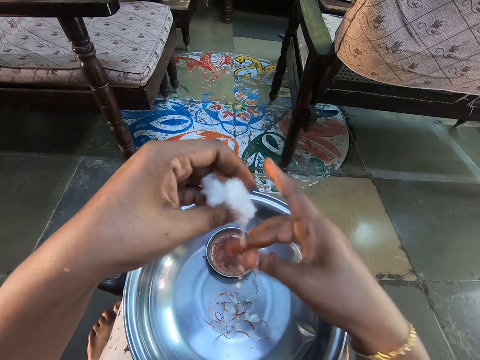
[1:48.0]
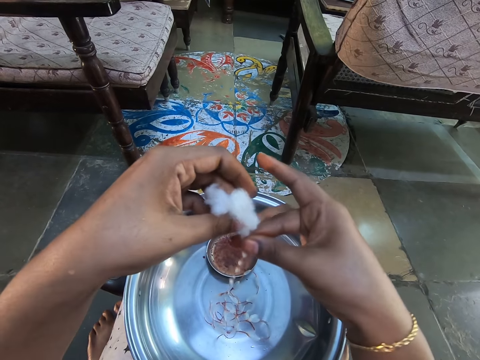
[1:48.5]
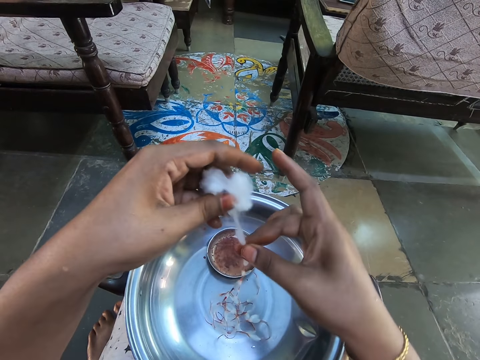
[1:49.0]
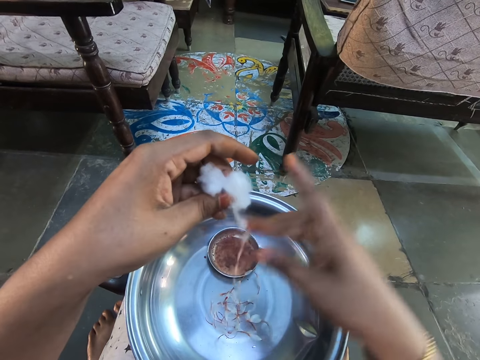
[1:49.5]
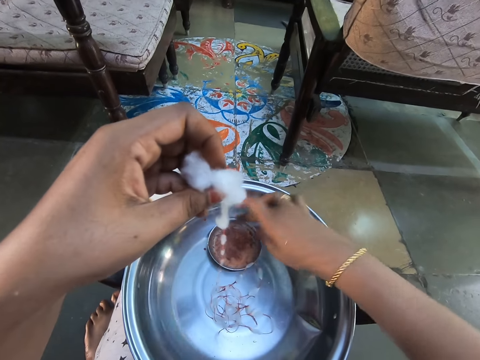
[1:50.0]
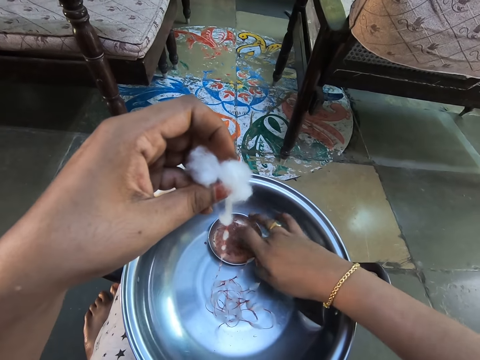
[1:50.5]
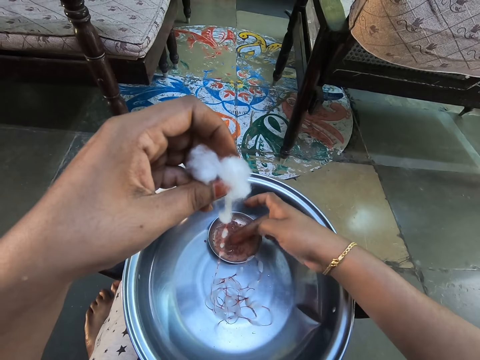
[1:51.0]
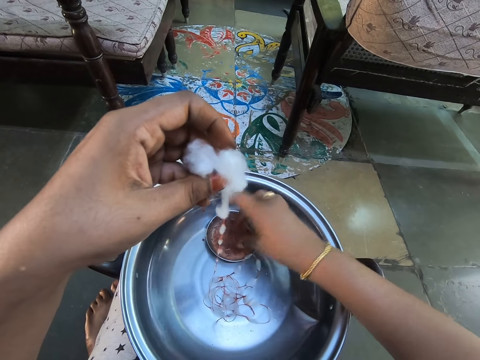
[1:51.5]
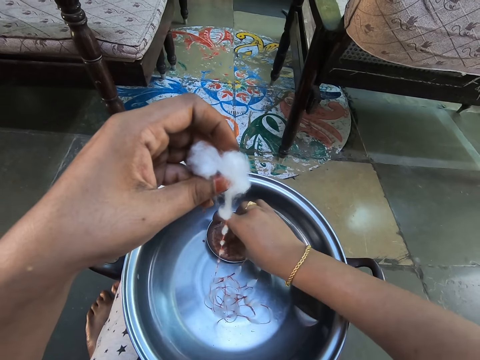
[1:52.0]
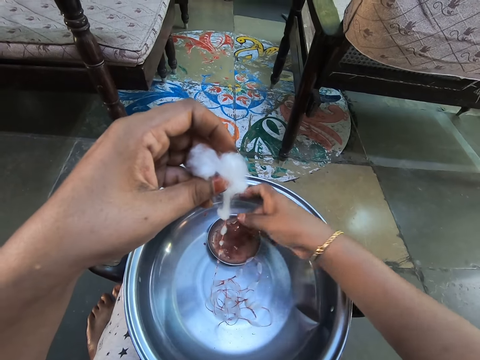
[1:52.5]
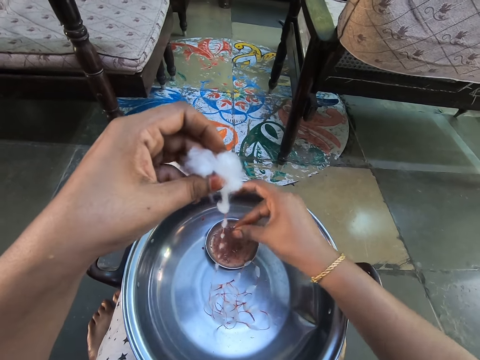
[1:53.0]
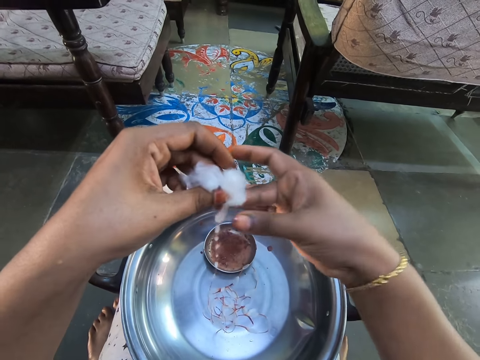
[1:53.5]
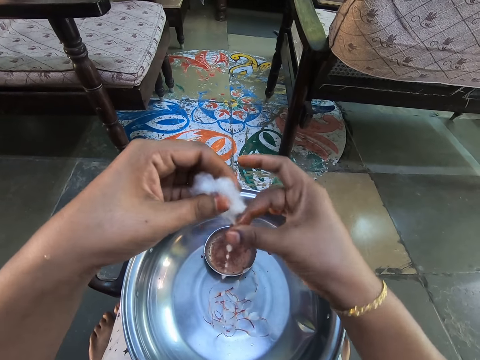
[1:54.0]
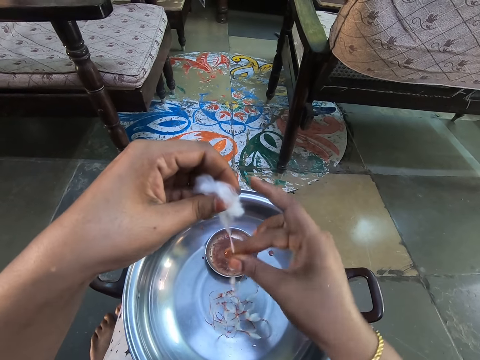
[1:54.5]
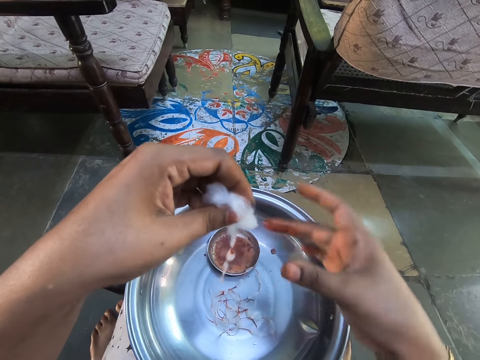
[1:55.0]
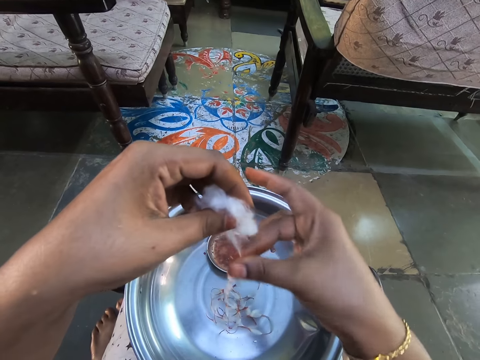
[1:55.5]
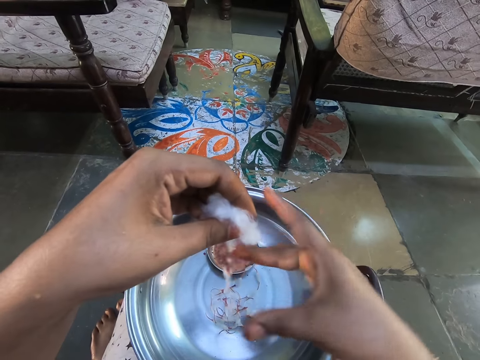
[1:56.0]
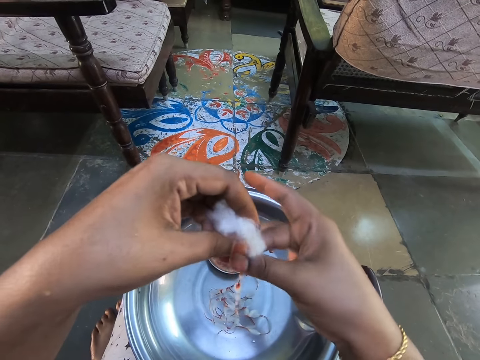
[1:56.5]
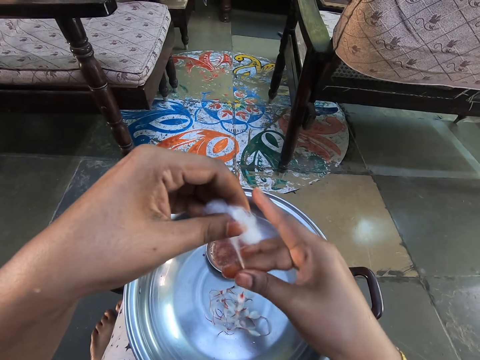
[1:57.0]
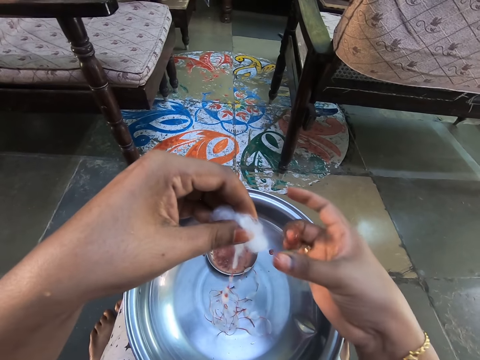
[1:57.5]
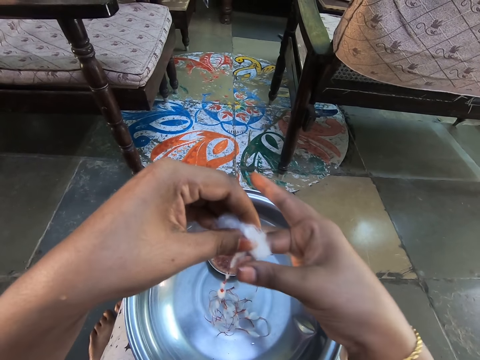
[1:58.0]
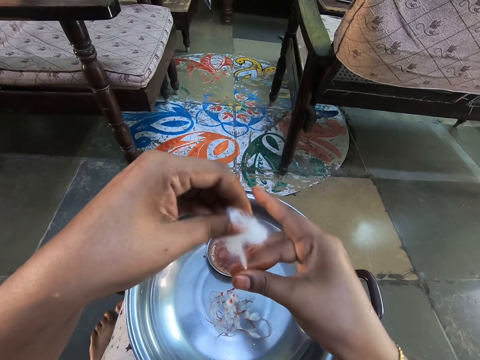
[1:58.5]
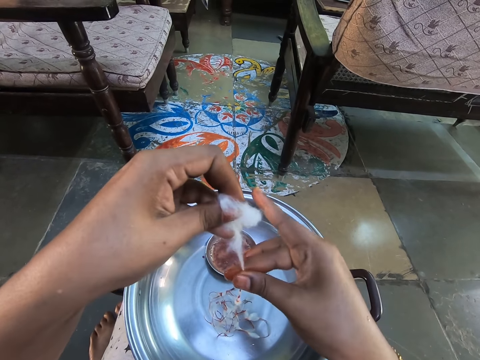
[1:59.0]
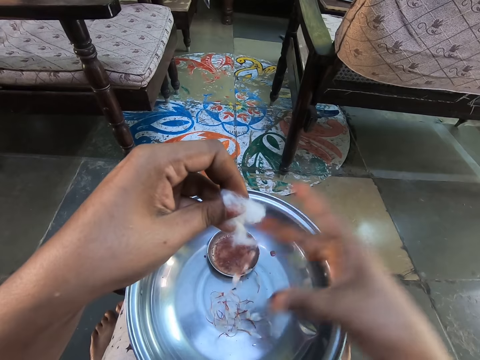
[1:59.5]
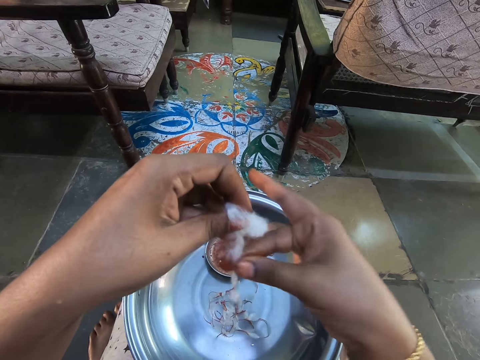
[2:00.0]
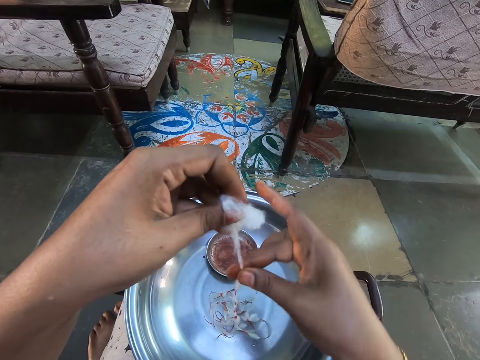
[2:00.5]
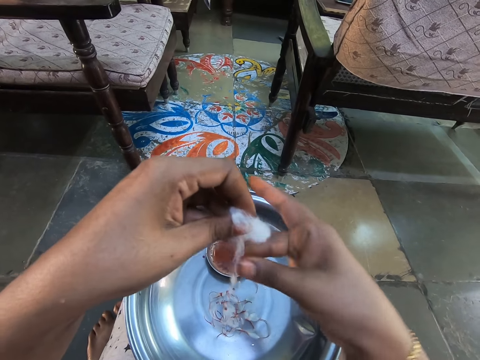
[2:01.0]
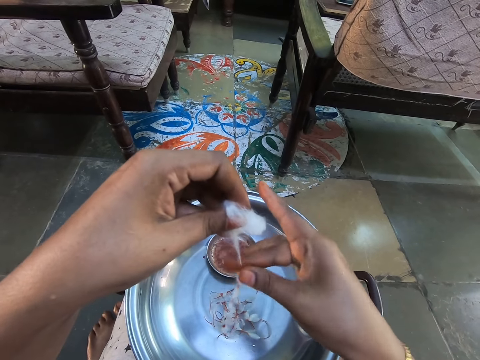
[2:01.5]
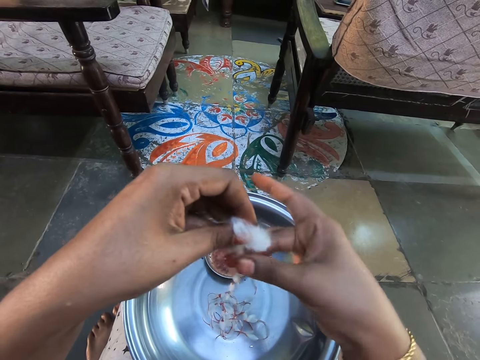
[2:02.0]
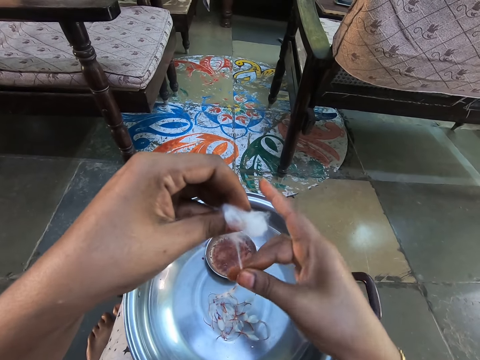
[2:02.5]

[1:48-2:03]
The camera wearer scoops the colour with the fingers. They dip a finger on a bowl. They apply the colour on the cotton wool. They hold the cotton wool with the right hand.

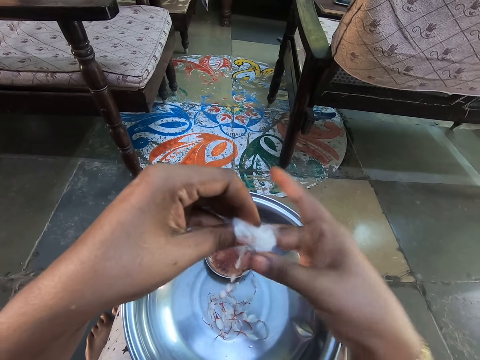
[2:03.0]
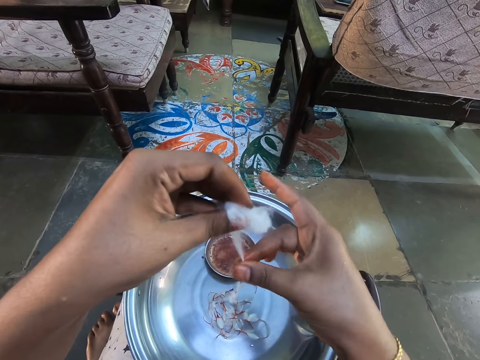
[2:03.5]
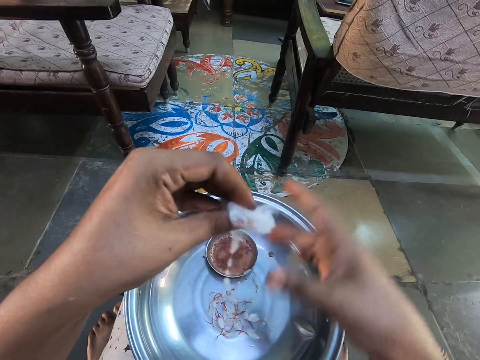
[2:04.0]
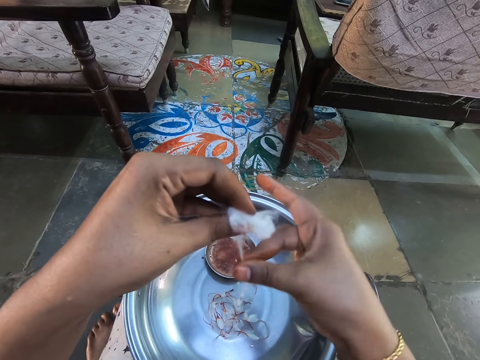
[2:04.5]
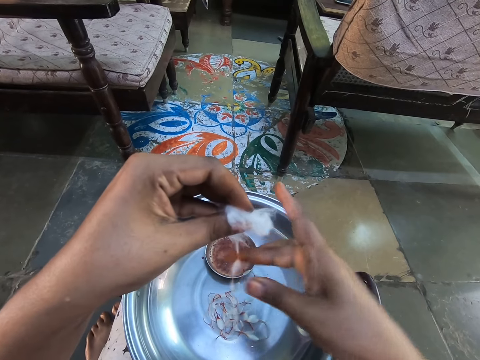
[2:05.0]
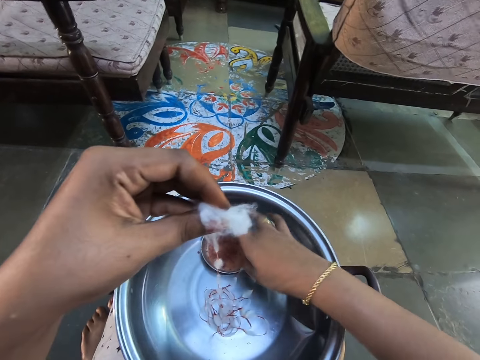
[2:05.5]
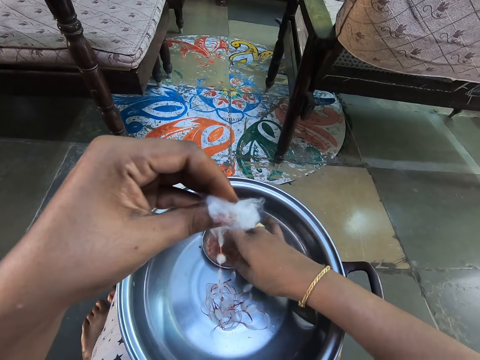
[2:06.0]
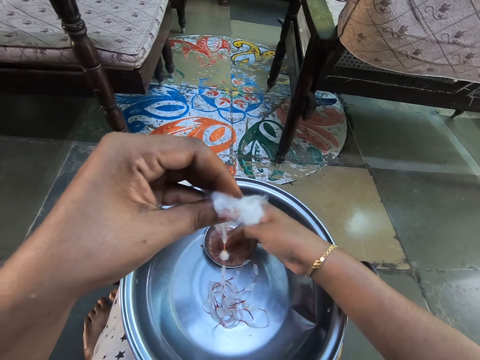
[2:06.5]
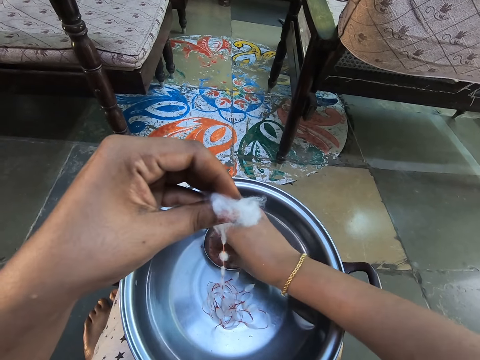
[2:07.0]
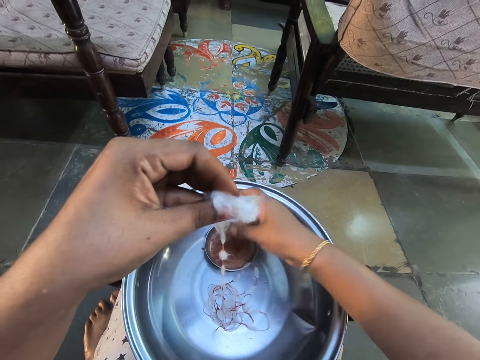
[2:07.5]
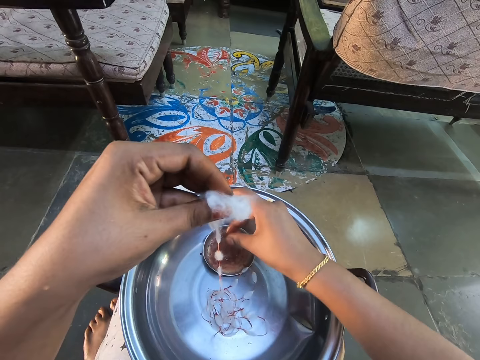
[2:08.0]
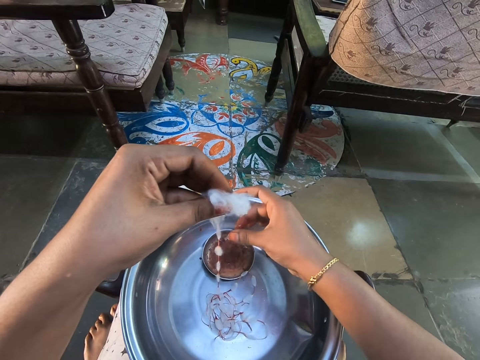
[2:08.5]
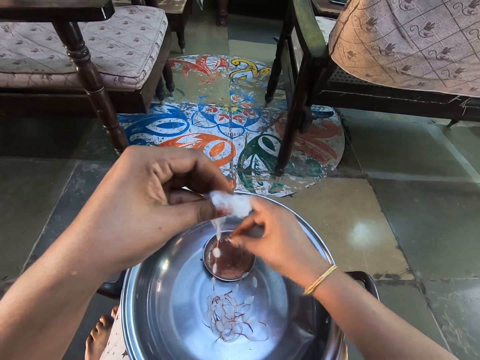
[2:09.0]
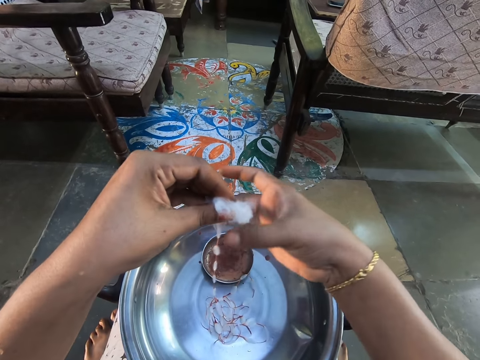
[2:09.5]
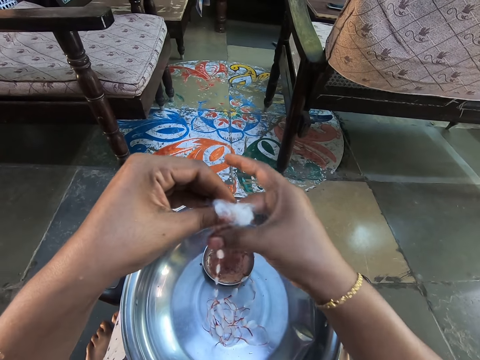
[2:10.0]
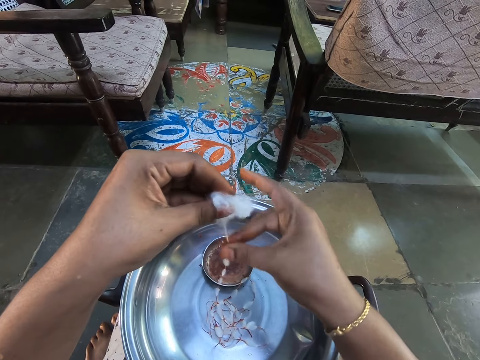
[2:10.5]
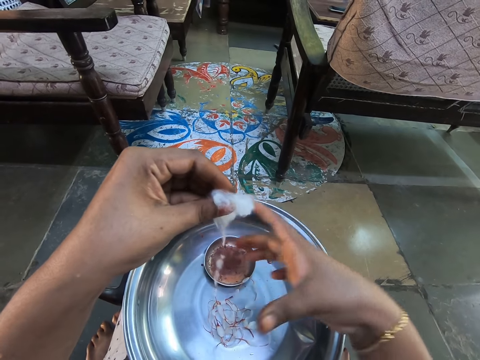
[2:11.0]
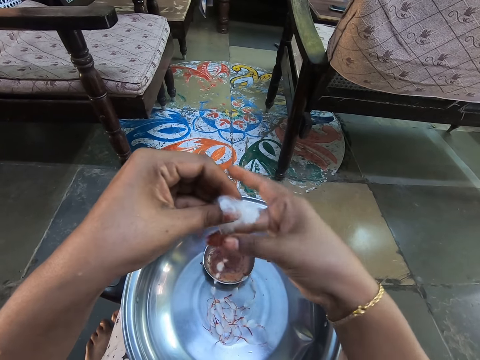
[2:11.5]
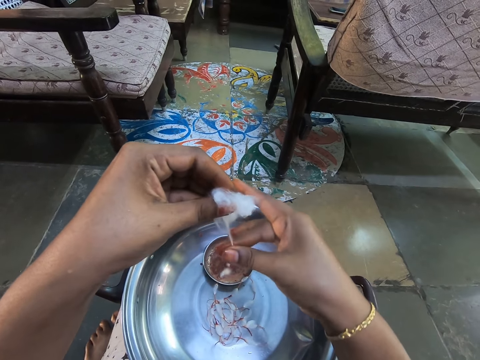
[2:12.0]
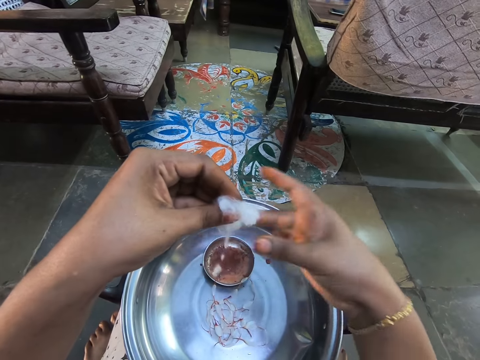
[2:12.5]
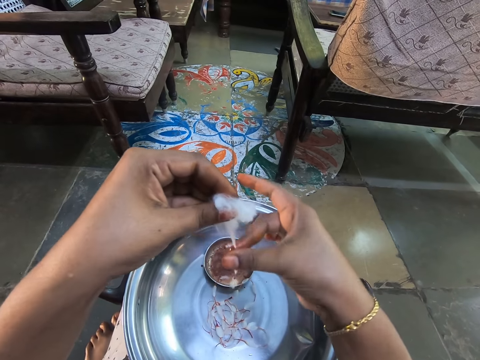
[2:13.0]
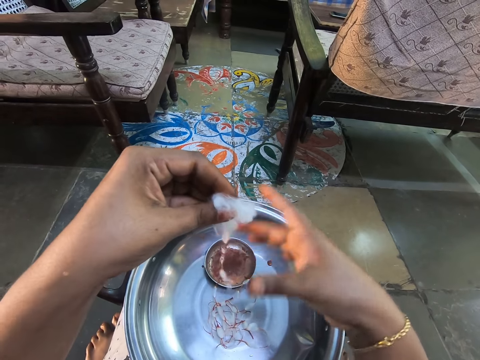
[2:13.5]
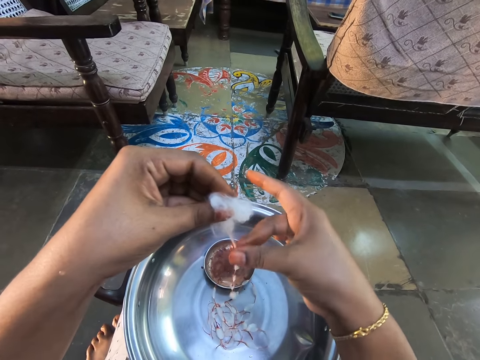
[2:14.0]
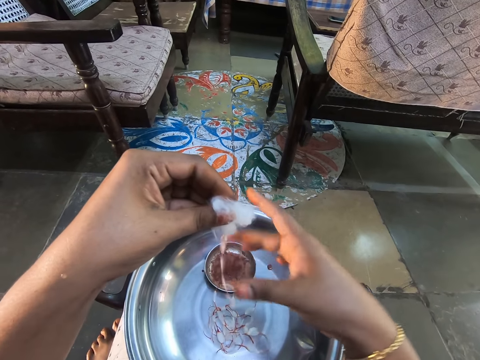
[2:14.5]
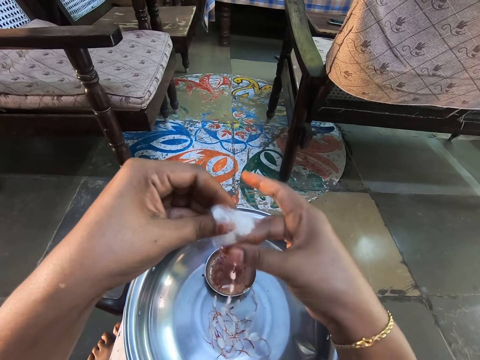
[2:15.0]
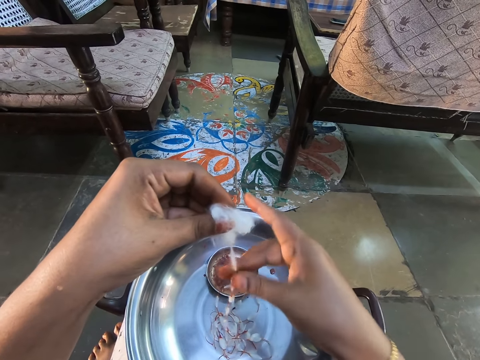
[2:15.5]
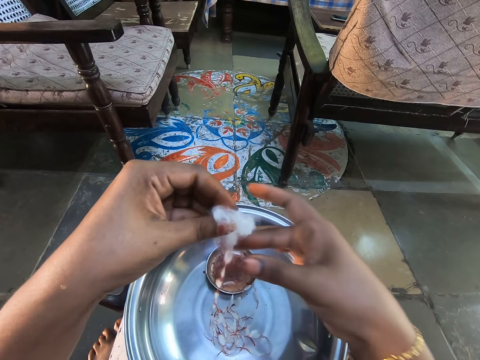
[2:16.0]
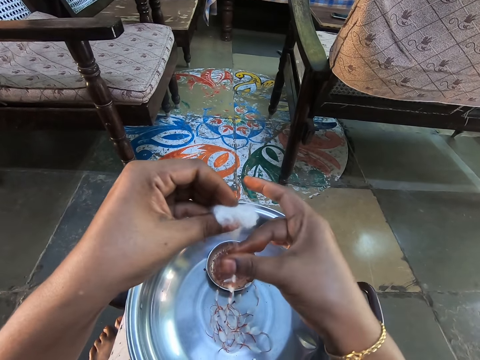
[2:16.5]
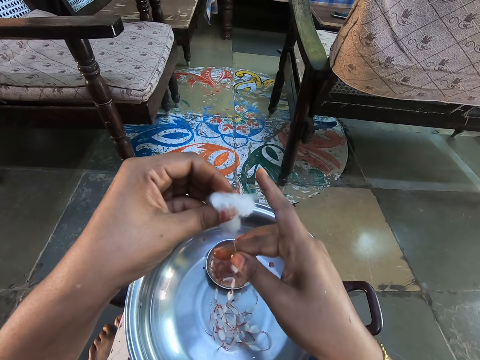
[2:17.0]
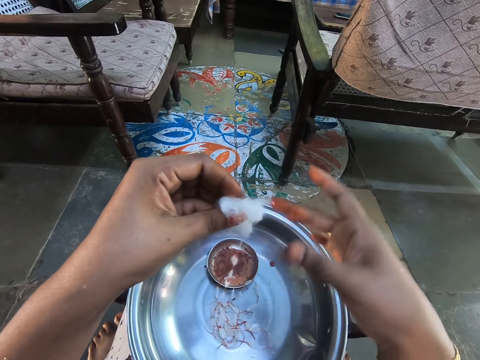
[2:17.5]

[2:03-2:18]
The camera wearer scoops the colour with the fingers. They dip a finger on a bowl. They apply the colour on the cotton wool. They hold the cotton wool with the right hand.
